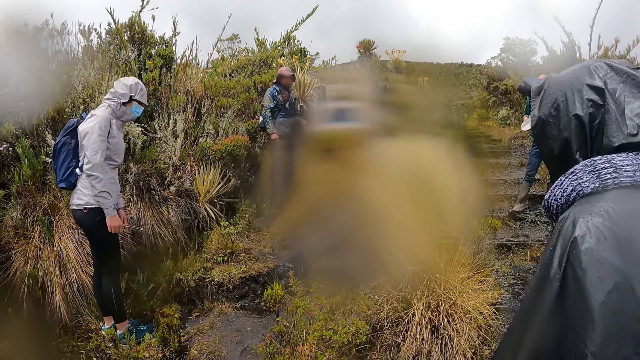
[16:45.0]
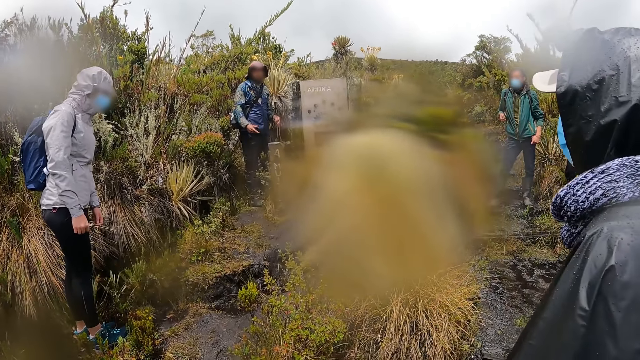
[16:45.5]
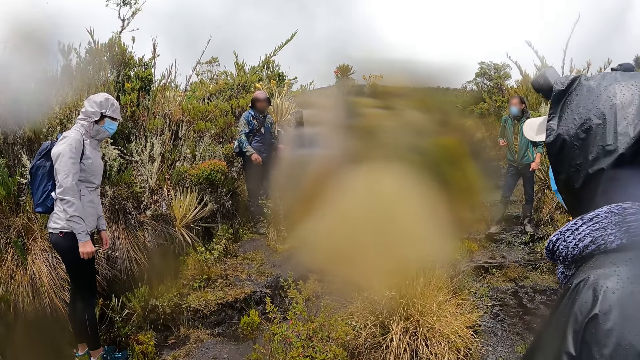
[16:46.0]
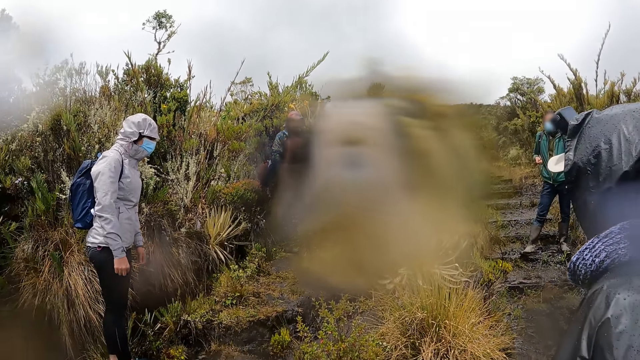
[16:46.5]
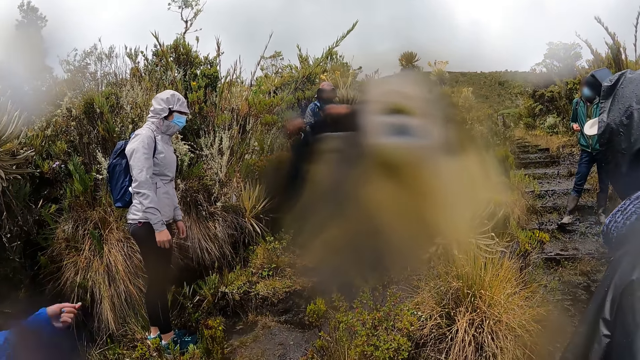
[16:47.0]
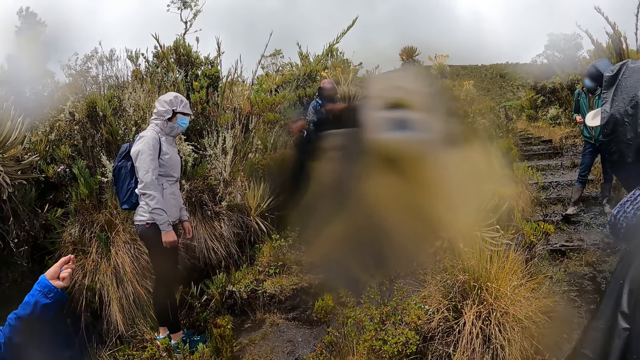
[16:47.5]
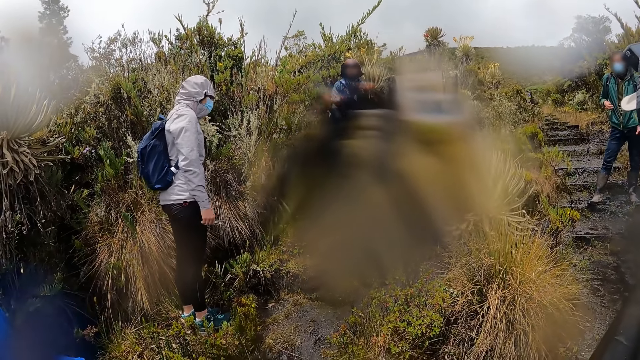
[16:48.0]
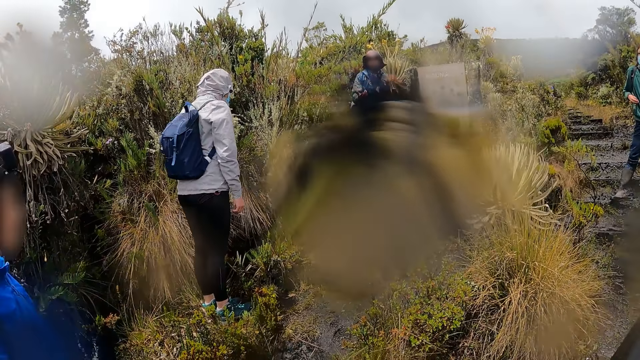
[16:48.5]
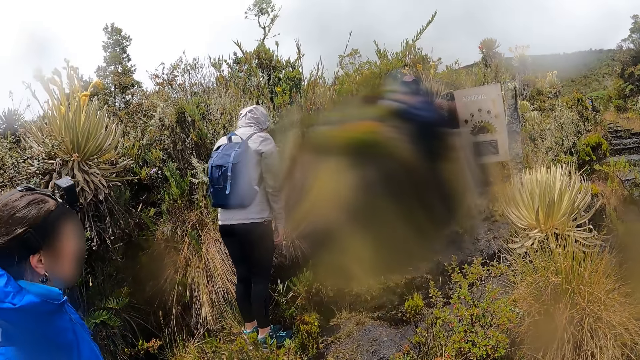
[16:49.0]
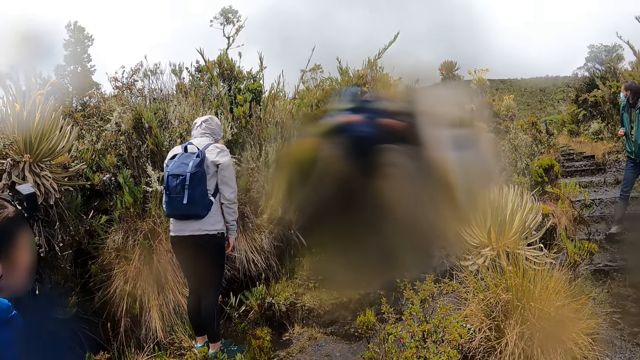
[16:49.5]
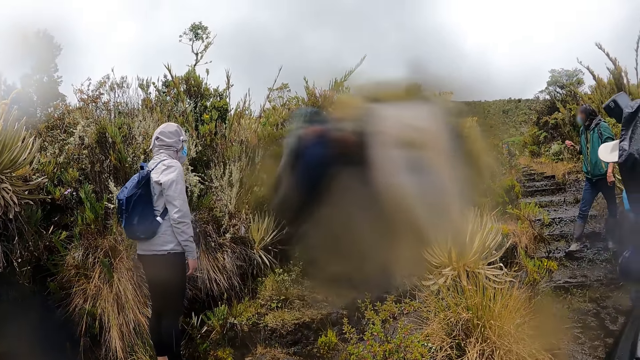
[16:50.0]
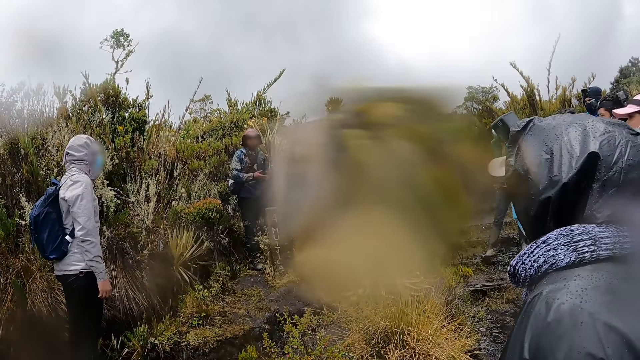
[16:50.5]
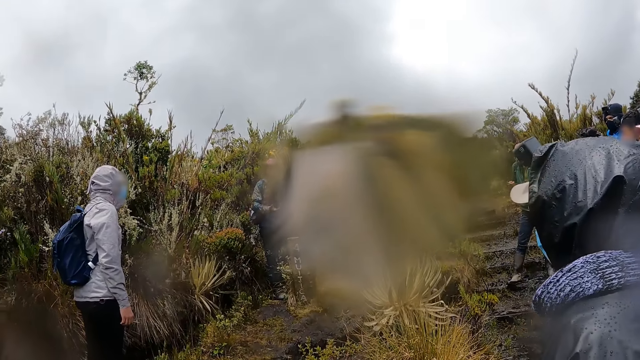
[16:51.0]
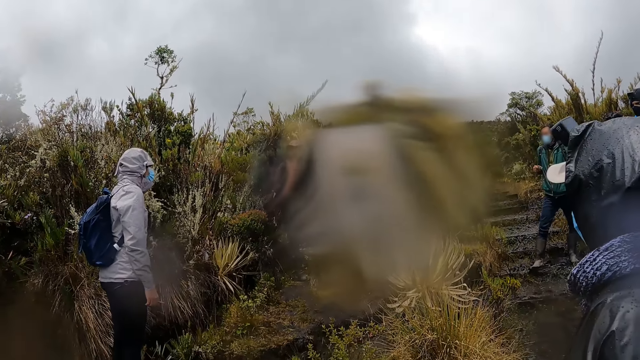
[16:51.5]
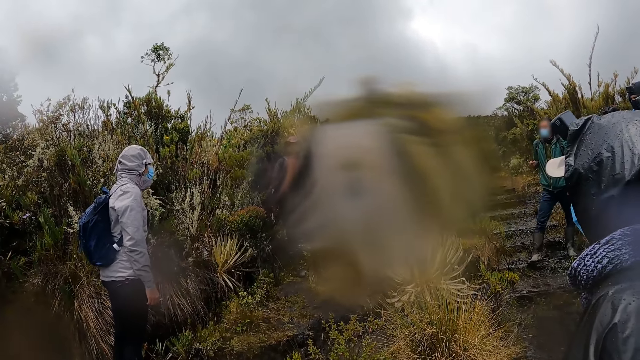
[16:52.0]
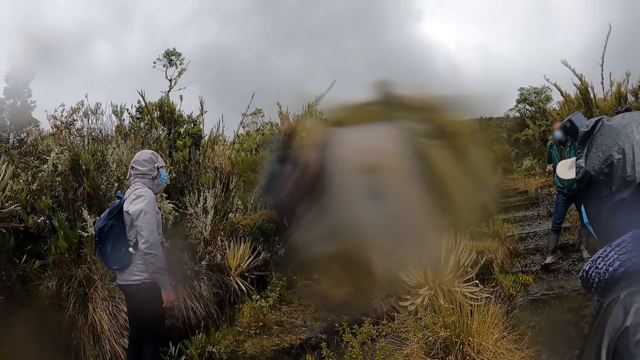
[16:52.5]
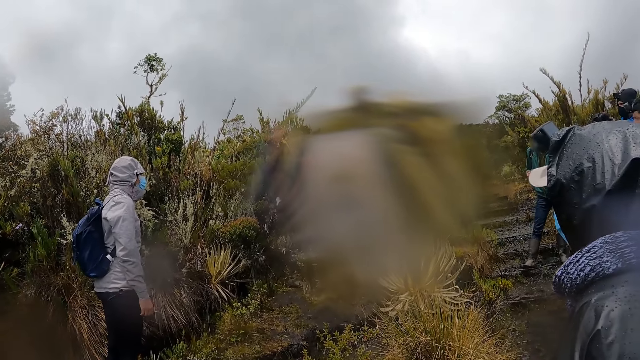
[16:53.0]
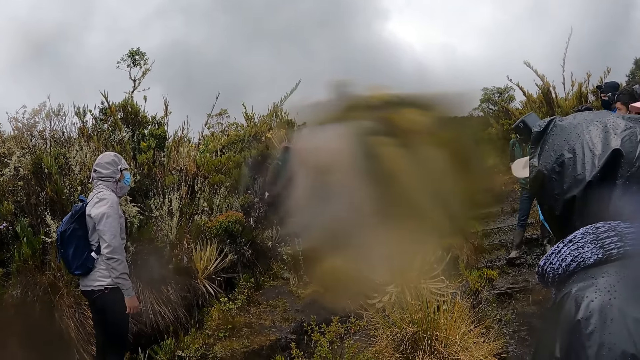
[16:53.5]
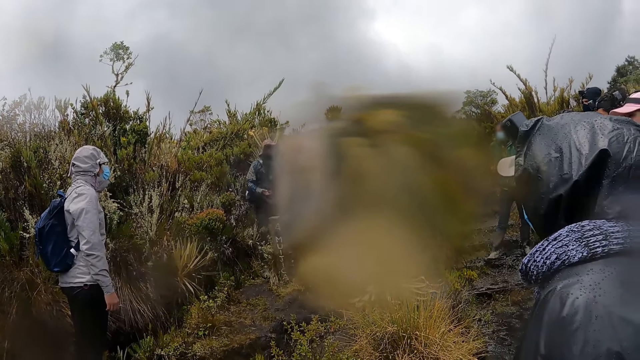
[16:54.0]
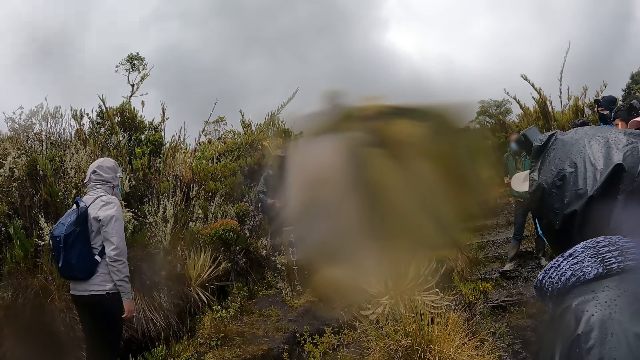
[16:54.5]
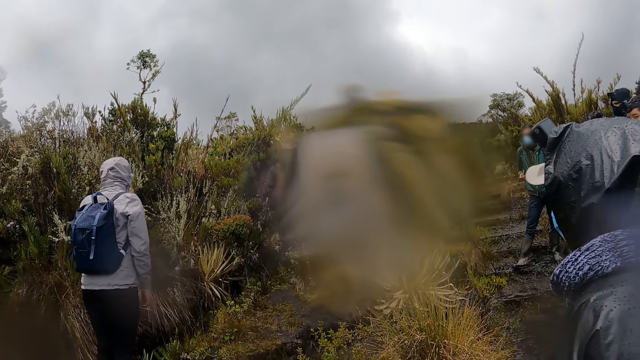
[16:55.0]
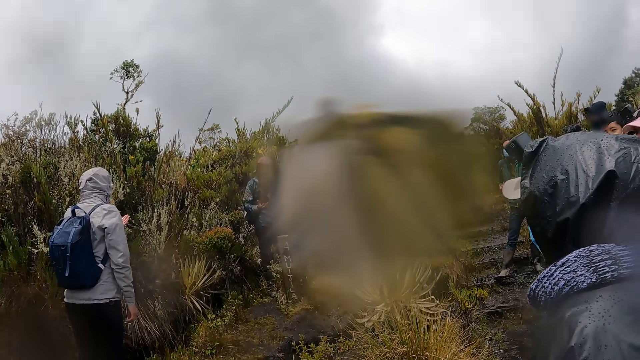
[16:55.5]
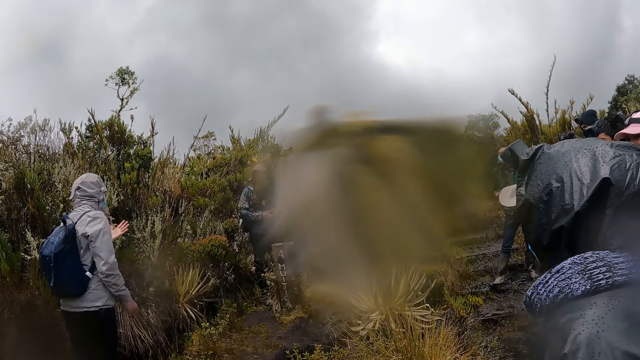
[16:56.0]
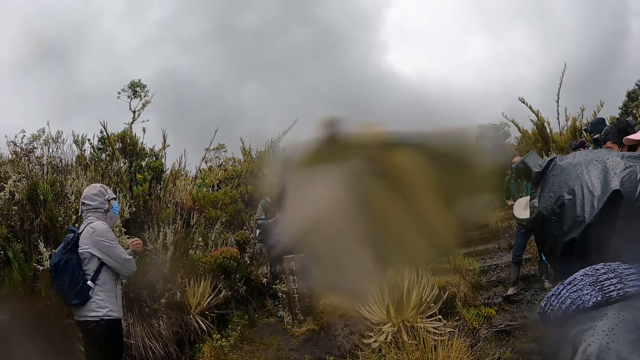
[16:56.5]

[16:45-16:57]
Another hiker raises a hand and interacts with the camera wearer. The camera wearer stares around.

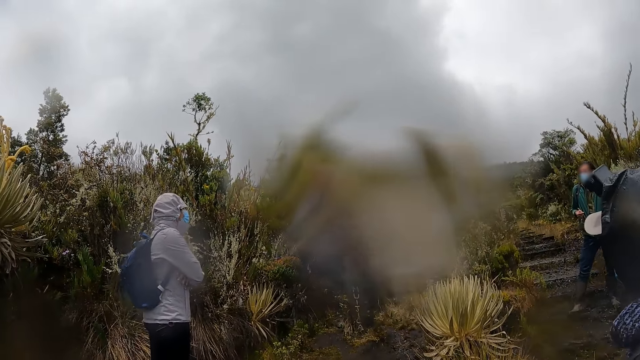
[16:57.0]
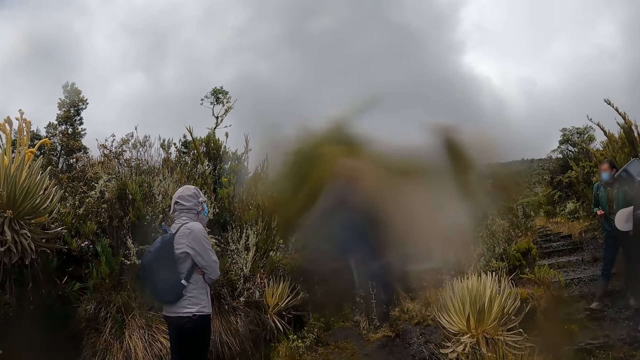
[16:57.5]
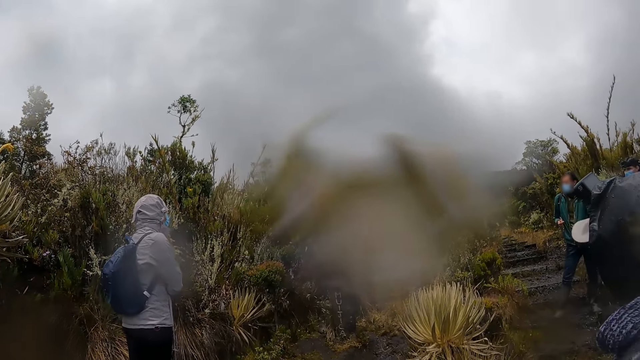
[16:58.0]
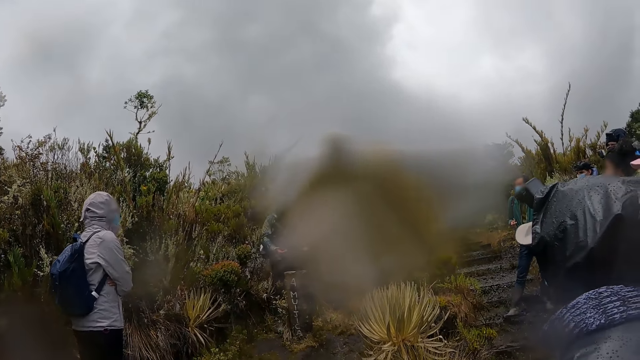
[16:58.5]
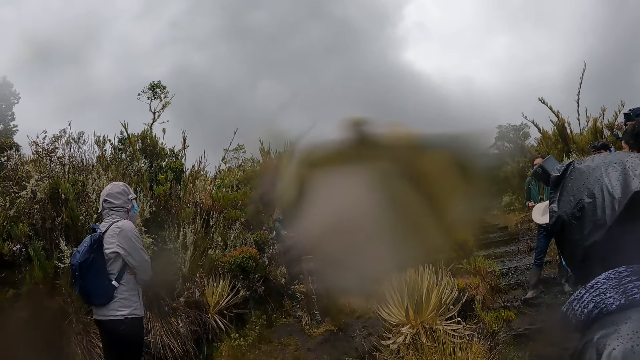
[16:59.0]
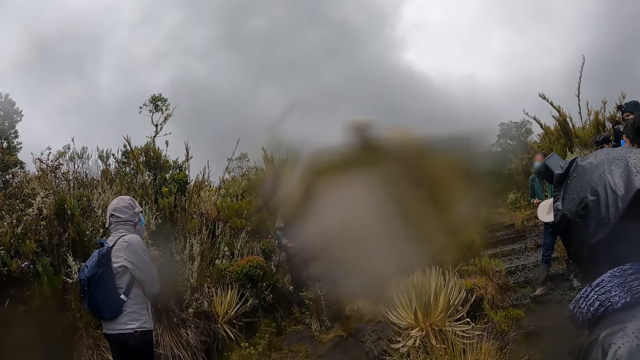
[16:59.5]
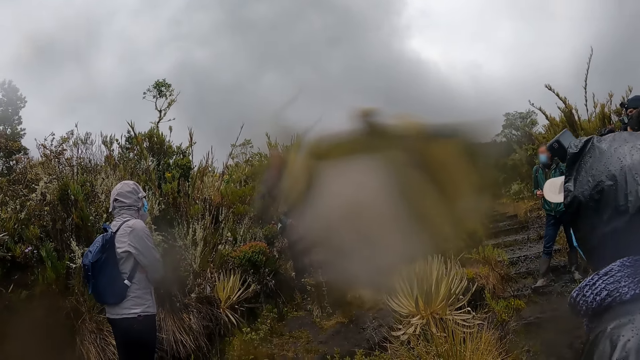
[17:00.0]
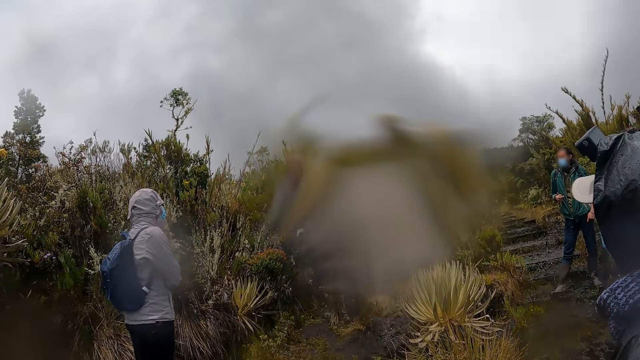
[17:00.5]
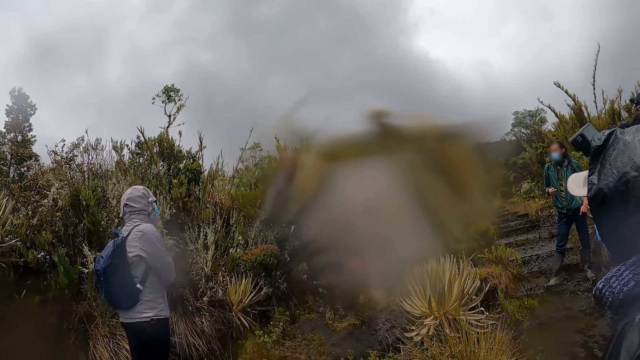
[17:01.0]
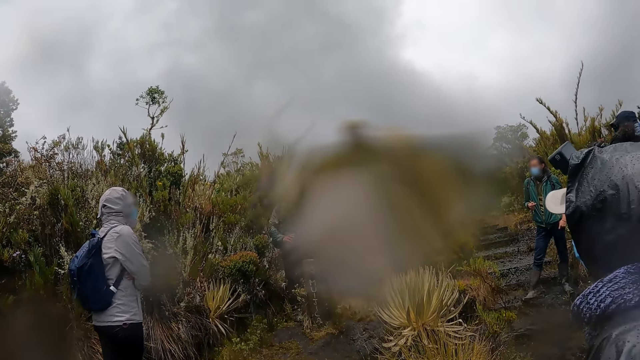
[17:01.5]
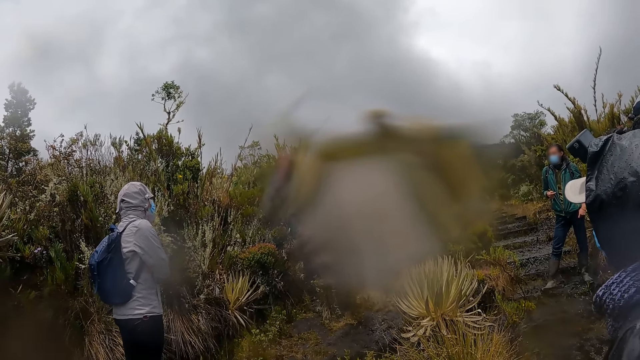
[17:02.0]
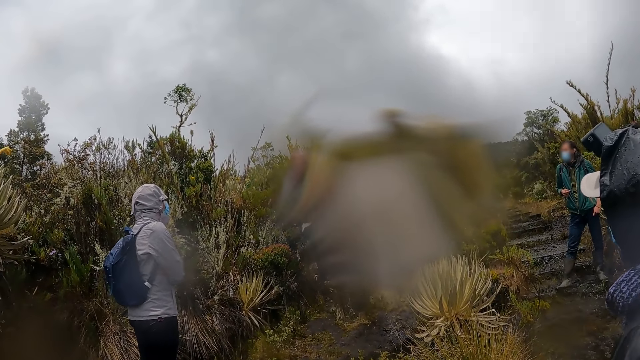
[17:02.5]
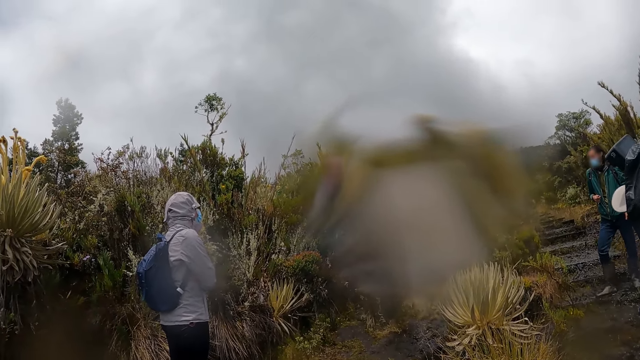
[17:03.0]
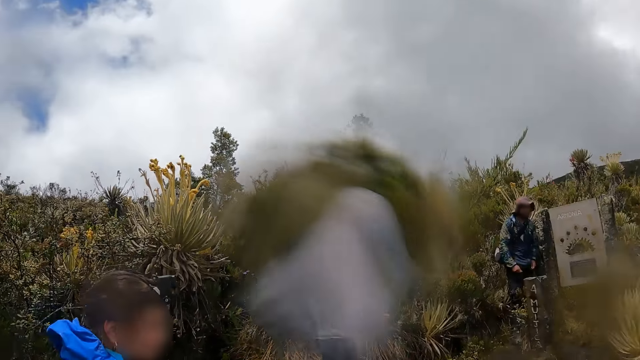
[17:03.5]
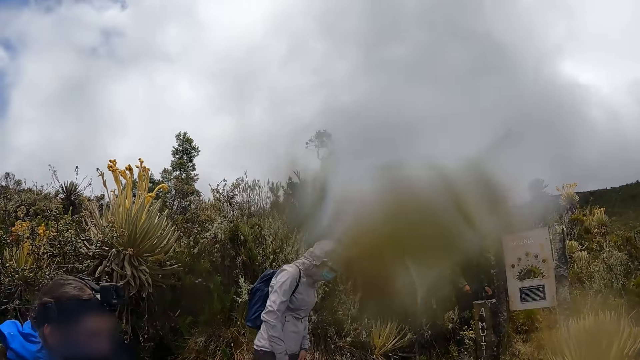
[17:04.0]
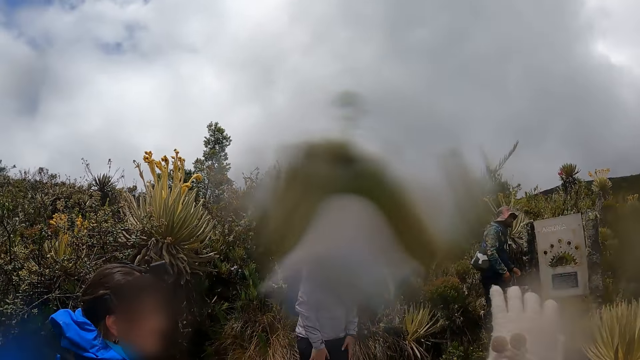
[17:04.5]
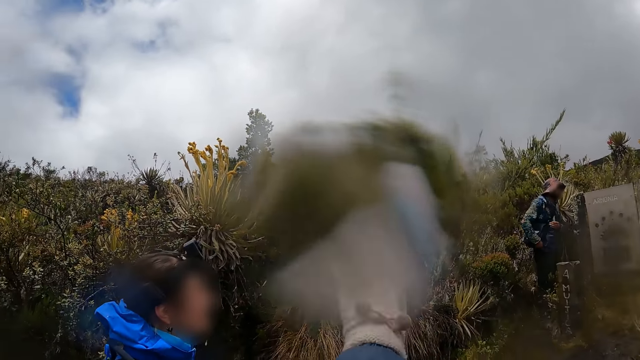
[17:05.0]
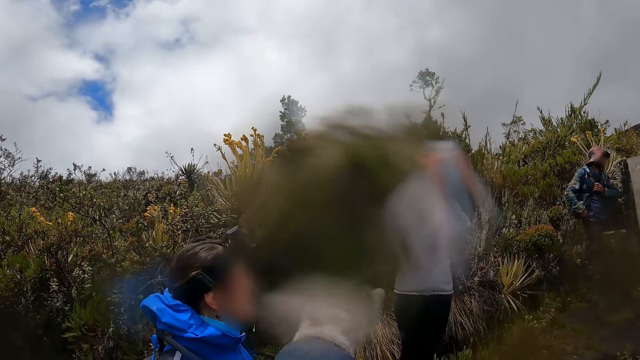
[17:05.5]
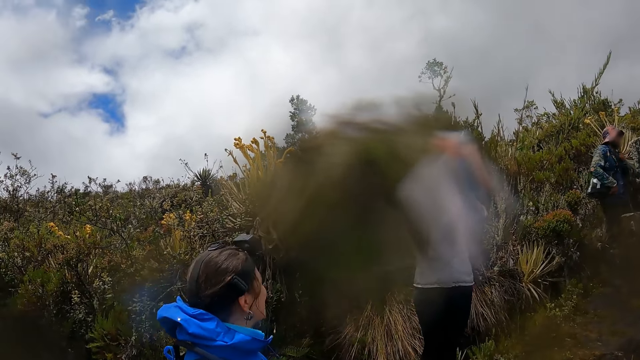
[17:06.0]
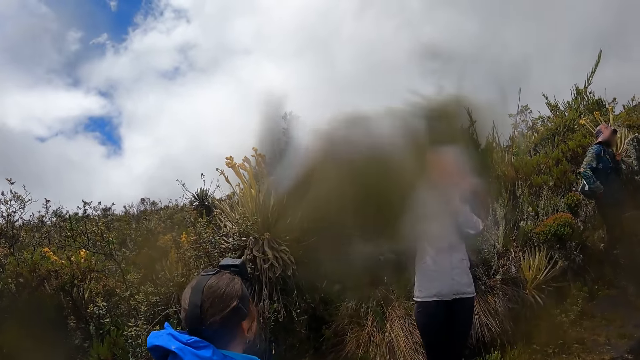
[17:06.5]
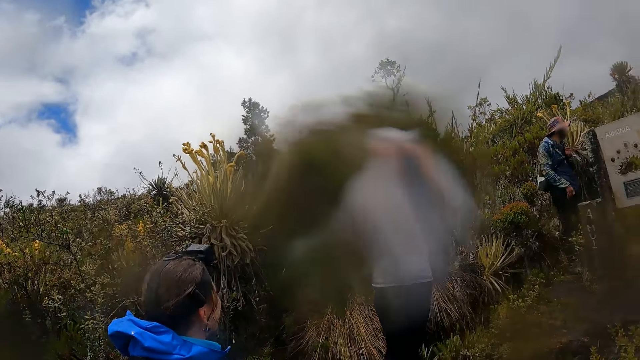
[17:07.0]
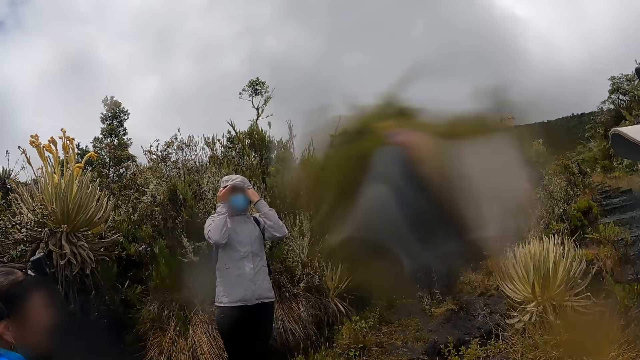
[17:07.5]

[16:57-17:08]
The camera wearer waves his hand.
